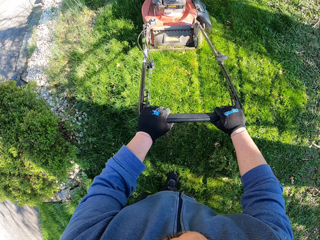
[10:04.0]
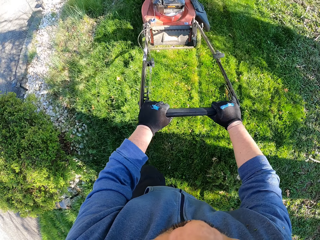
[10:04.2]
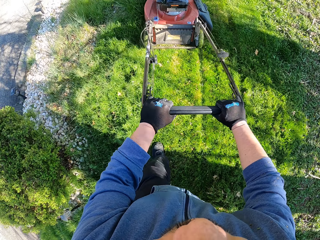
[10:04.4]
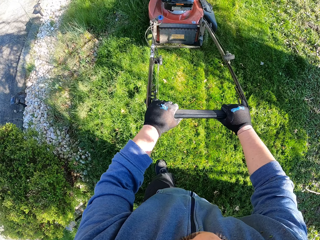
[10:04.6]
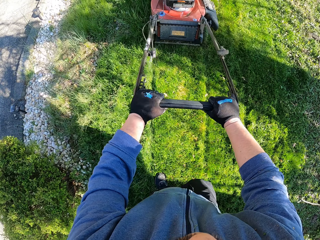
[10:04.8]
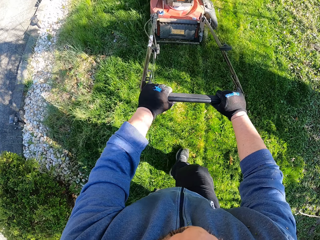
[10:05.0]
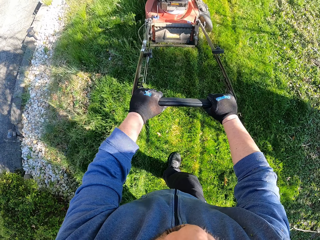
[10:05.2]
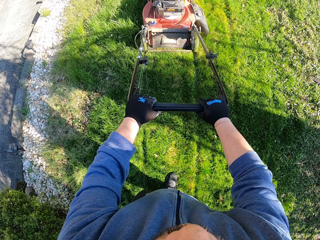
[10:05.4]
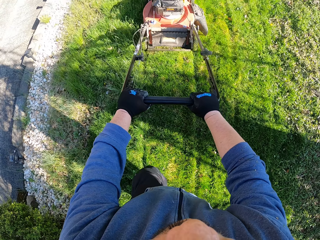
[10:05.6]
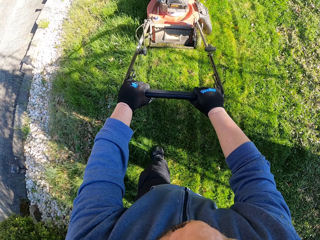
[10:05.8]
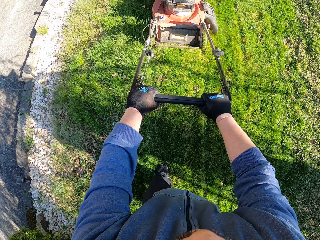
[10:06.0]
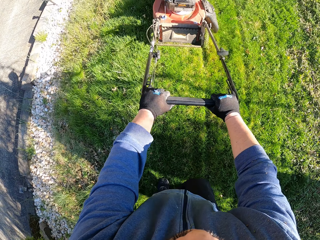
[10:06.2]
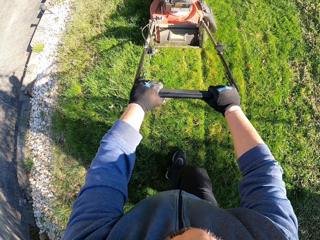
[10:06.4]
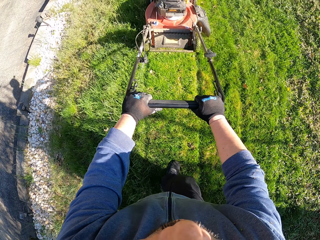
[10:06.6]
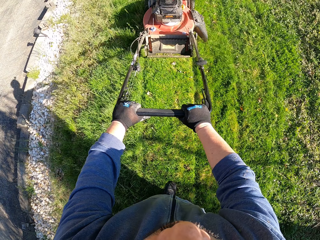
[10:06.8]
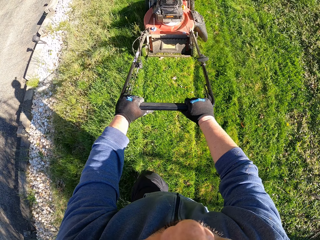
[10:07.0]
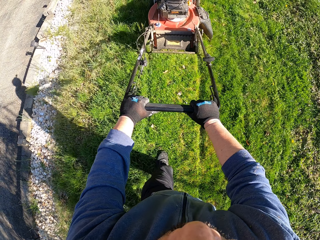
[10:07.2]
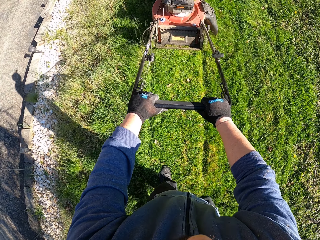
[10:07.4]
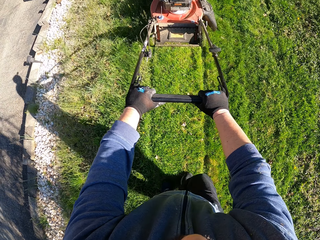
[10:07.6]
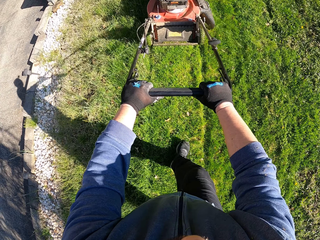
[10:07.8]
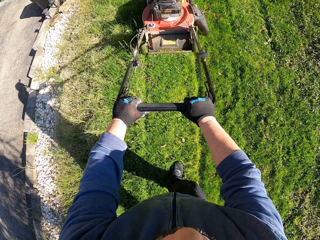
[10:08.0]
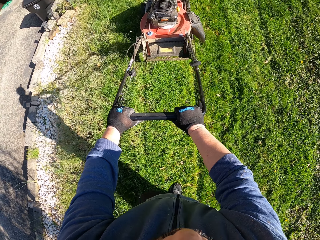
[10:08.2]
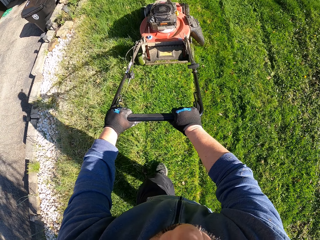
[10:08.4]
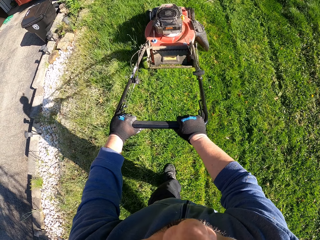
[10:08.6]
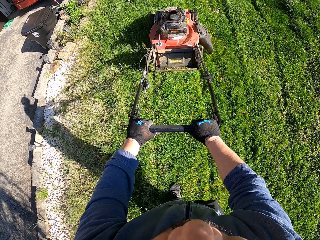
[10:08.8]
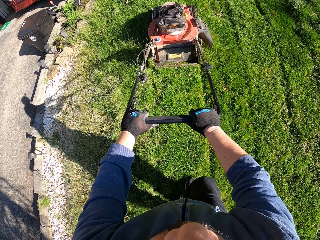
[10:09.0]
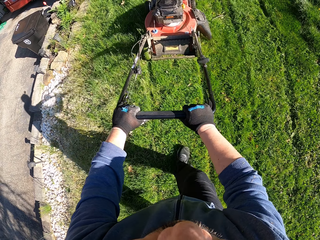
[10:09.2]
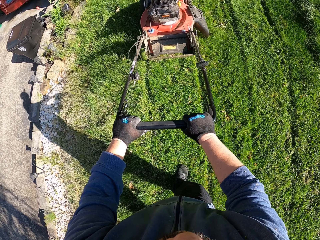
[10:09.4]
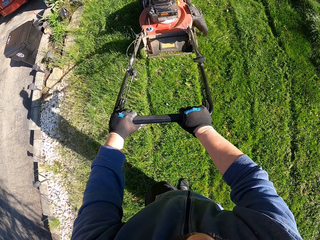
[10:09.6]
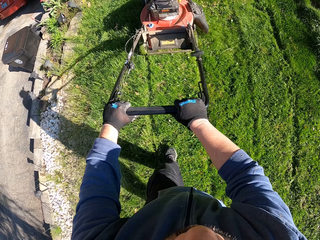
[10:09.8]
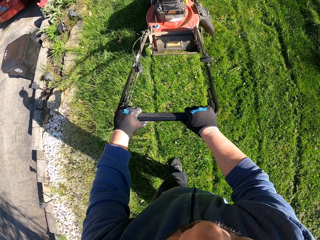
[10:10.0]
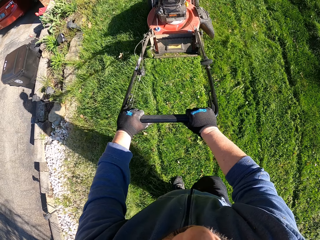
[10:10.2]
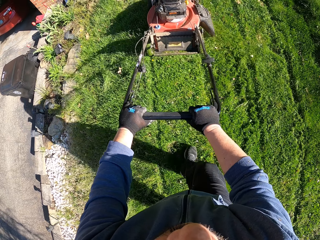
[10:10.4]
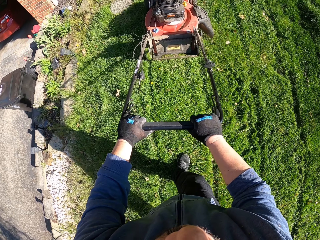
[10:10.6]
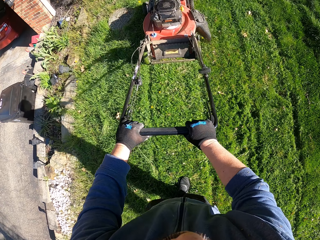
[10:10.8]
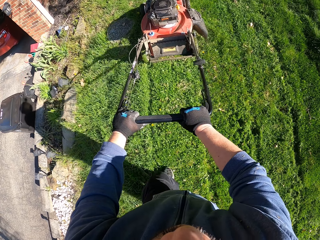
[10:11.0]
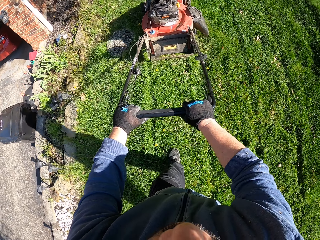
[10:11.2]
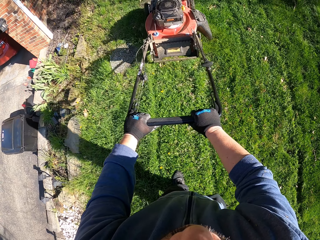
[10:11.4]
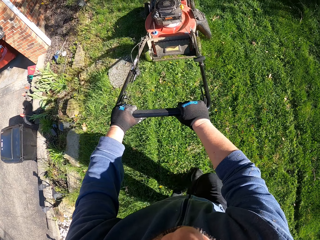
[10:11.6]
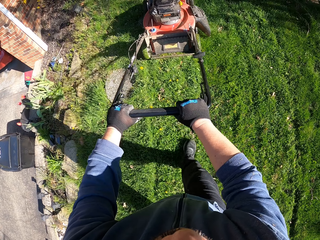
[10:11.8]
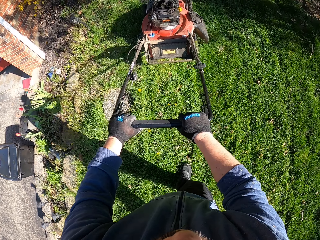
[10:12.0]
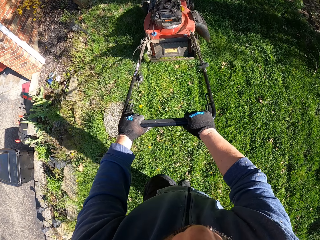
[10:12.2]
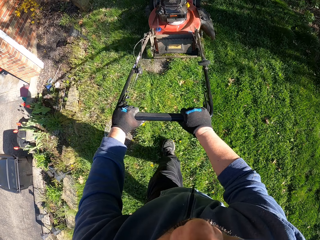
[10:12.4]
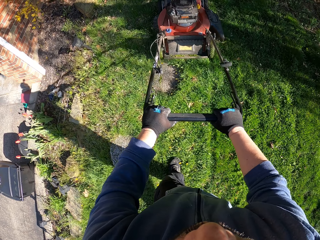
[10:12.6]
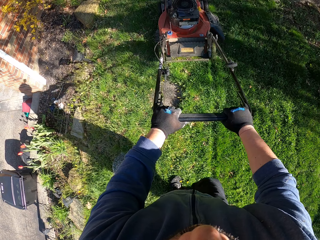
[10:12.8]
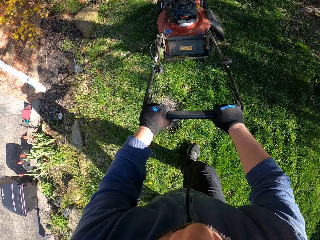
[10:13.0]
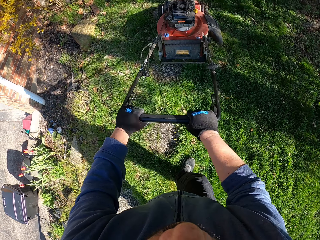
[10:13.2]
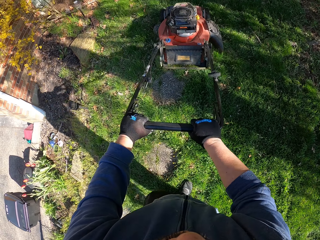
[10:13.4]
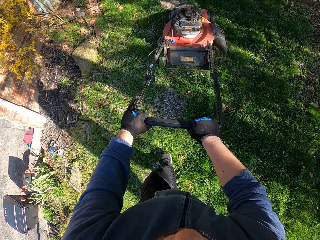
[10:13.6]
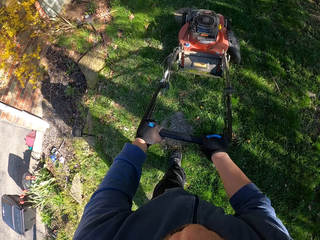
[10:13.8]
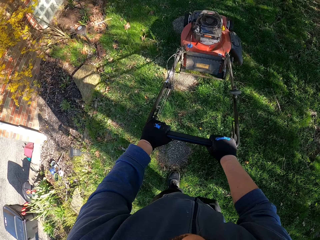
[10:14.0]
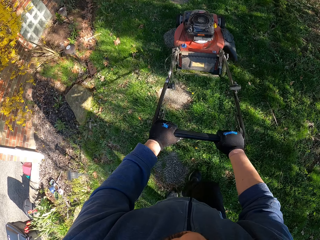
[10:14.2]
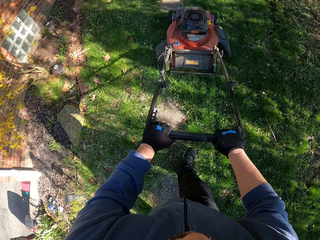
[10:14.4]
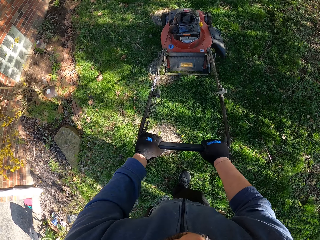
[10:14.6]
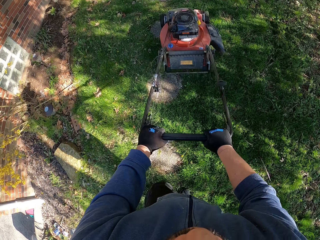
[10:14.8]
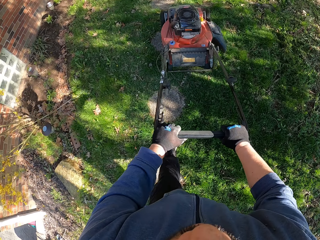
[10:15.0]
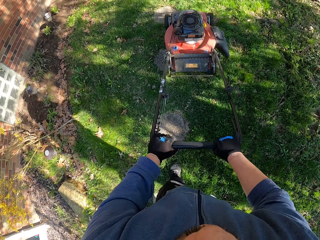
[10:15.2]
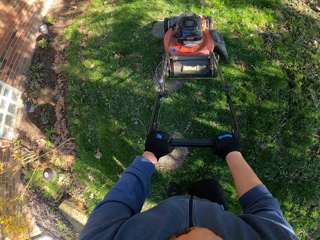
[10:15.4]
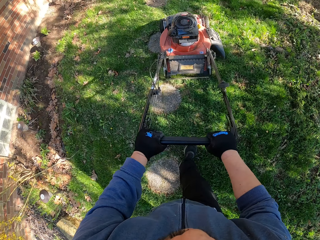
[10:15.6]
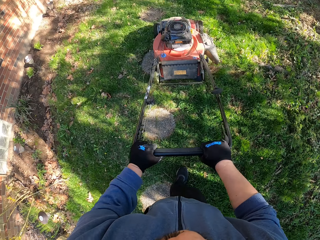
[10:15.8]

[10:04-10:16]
The camera wearer cuts grass with the mower machine.

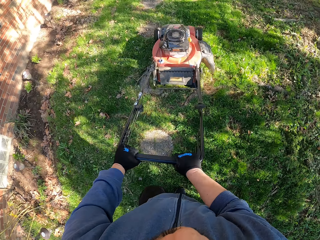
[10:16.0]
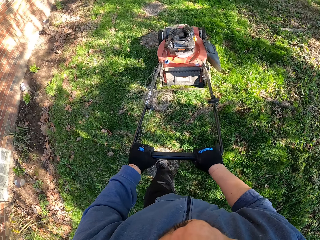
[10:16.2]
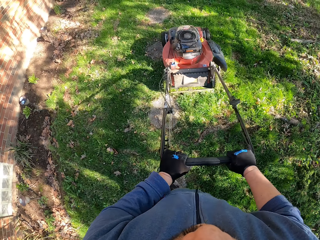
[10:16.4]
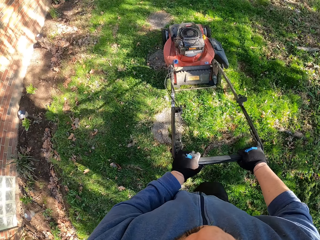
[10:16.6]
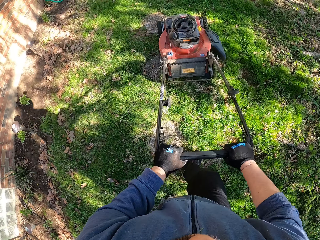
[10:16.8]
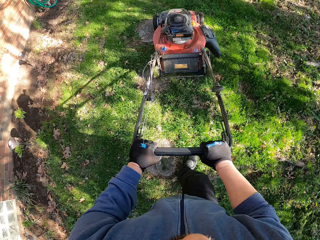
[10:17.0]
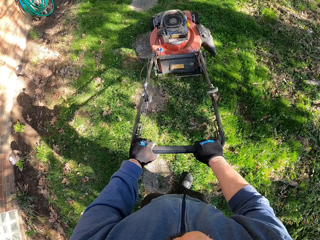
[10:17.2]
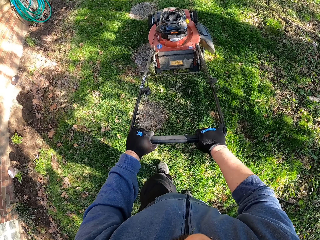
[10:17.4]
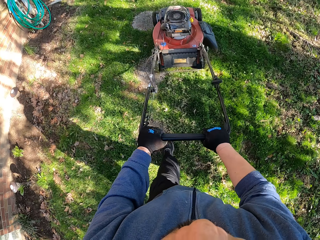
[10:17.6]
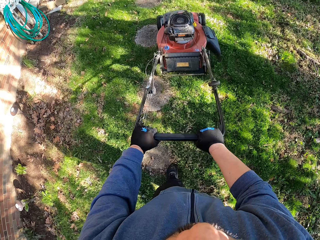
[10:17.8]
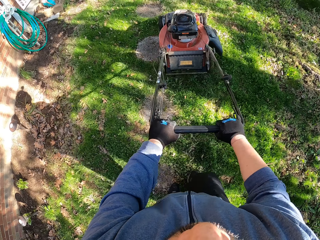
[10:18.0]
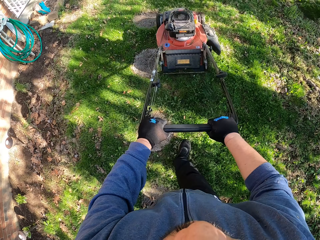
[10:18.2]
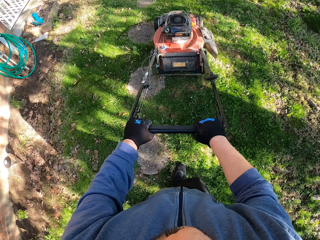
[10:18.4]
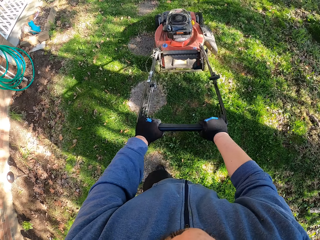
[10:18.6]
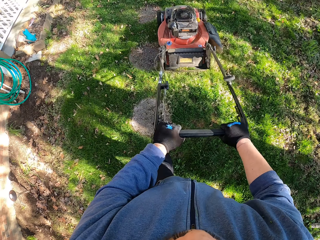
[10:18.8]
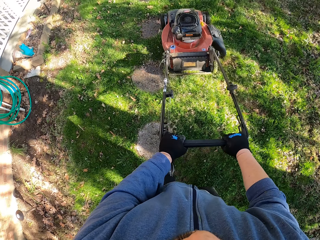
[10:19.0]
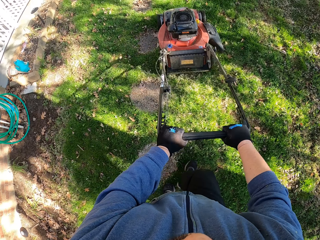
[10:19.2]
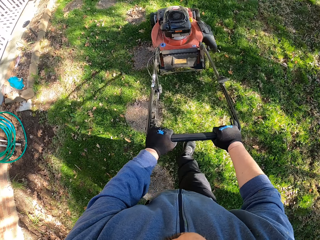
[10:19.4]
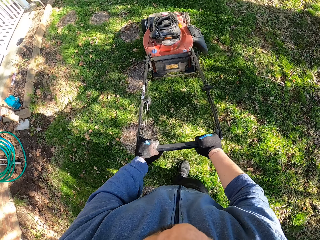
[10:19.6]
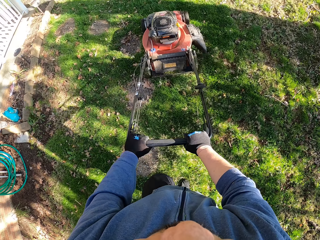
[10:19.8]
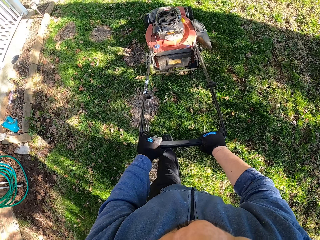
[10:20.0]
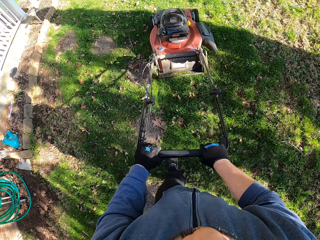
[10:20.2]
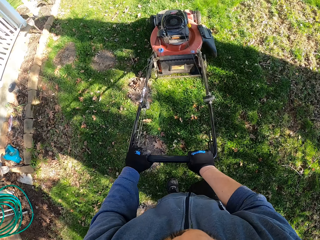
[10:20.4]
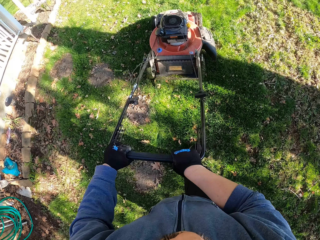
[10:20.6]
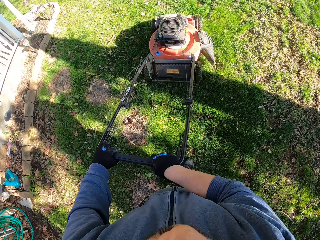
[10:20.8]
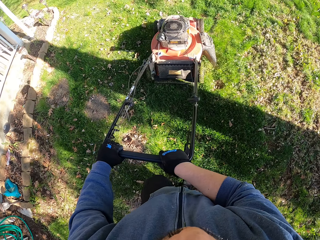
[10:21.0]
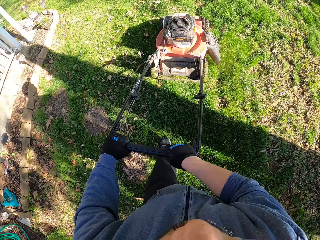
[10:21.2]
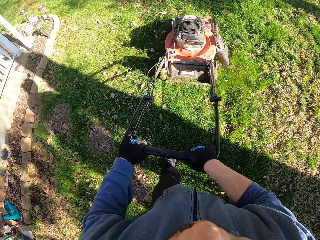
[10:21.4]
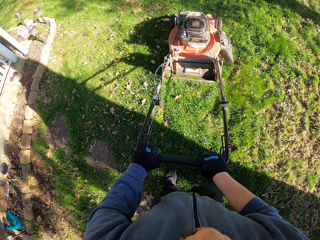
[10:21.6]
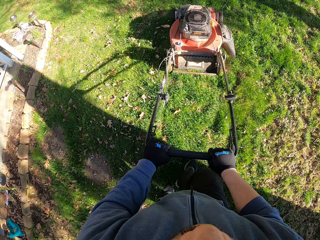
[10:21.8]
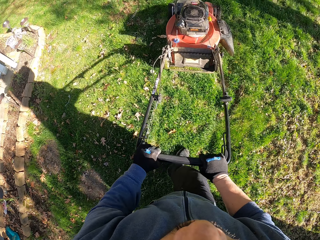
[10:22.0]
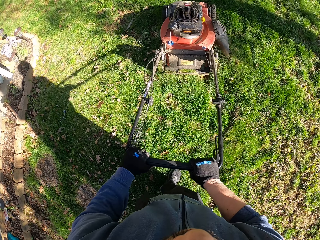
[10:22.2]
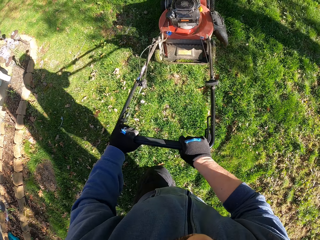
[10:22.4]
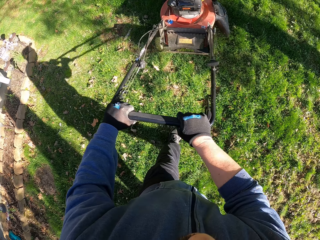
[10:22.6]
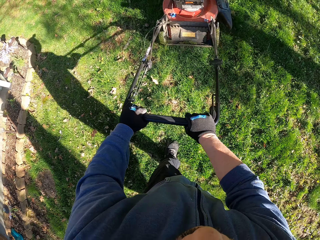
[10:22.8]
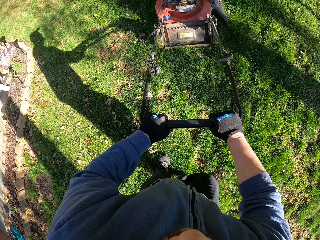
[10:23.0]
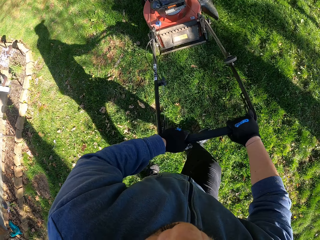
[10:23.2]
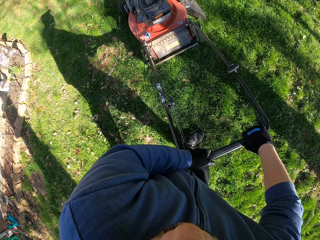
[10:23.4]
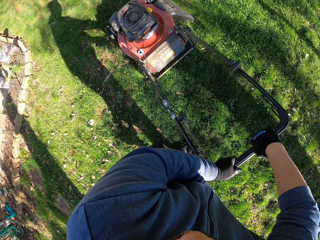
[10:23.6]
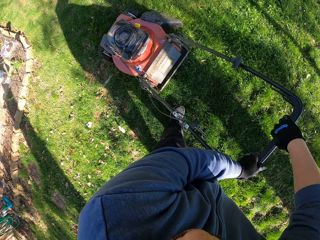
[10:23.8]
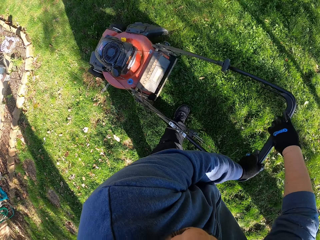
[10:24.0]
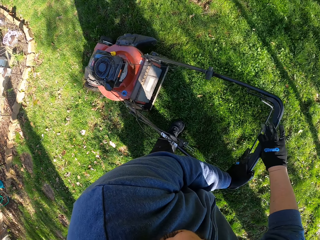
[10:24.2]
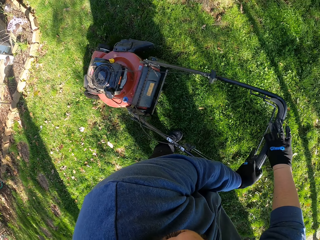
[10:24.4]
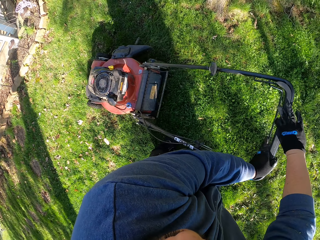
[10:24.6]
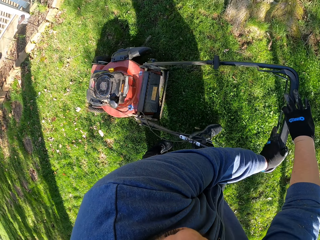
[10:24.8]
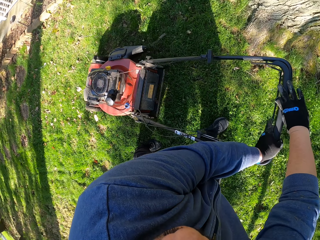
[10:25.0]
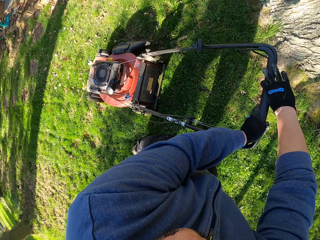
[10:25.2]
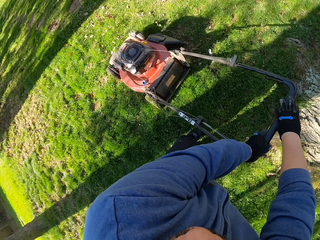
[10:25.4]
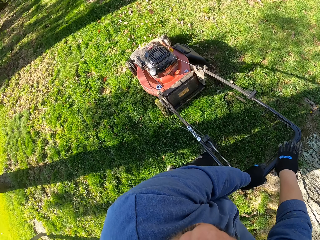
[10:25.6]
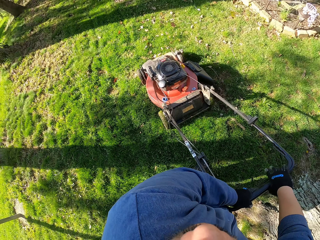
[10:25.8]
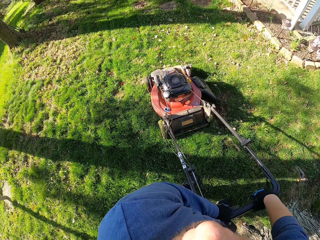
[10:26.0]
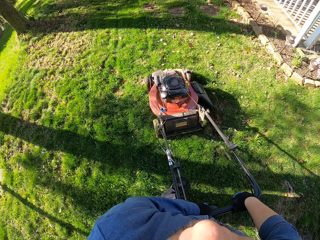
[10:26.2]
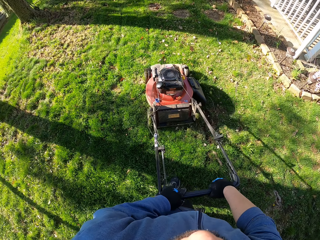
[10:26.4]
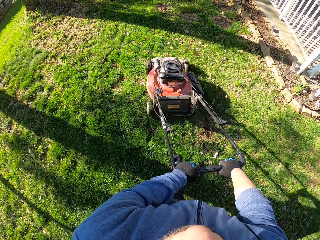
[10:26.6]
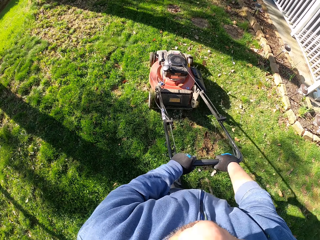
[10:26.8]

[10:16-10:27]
The camera wearer makes a U-turn with the lawn mower. They cut grass with the lawn mower.
